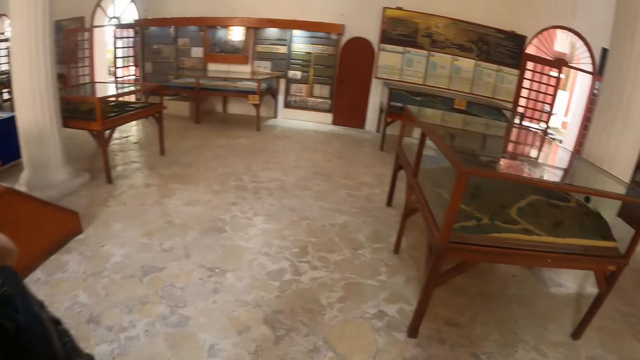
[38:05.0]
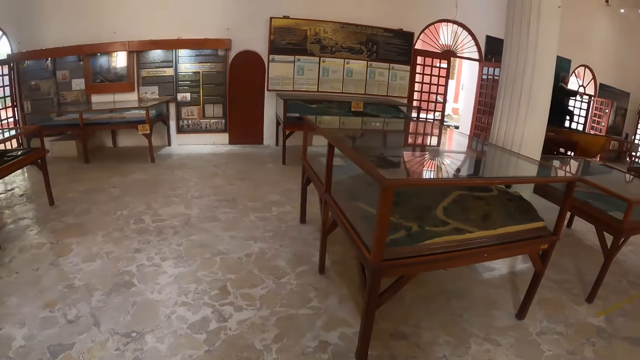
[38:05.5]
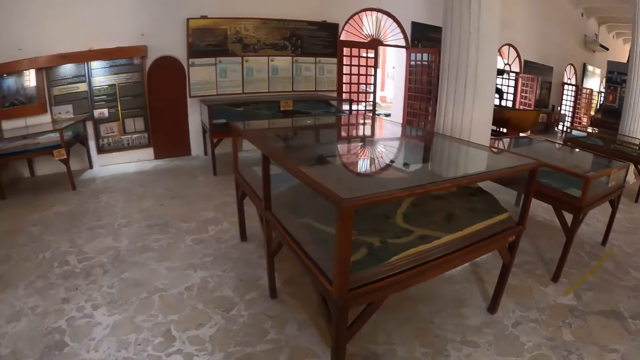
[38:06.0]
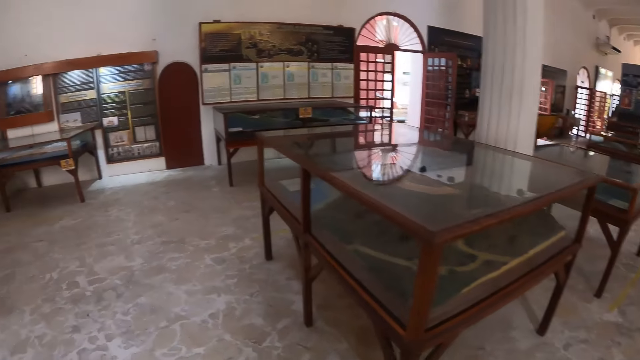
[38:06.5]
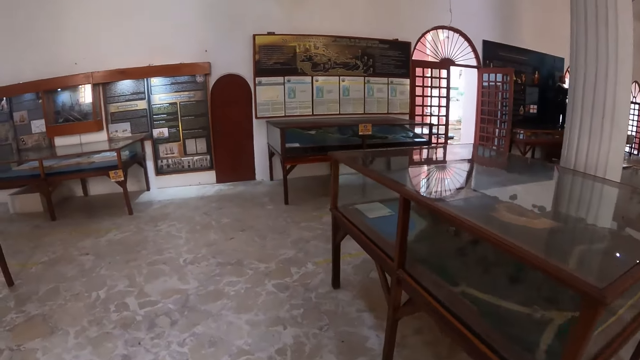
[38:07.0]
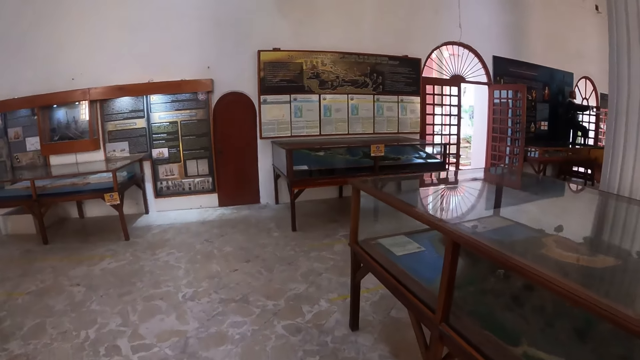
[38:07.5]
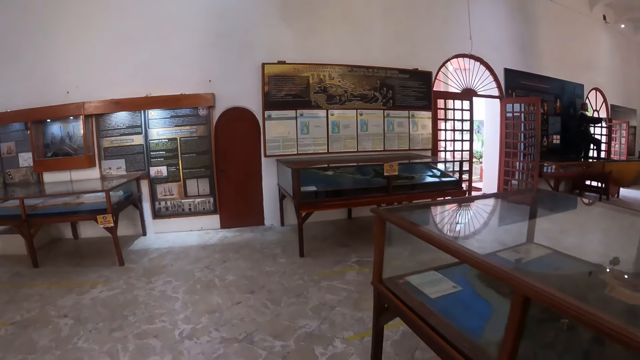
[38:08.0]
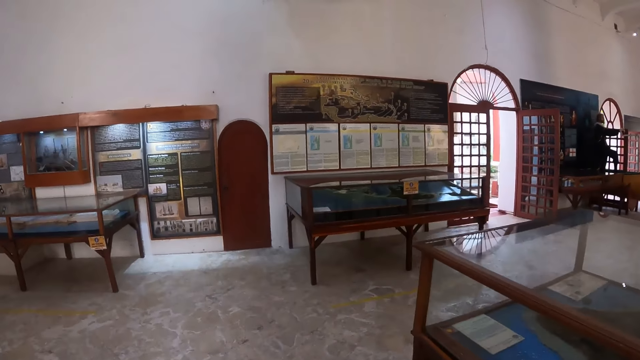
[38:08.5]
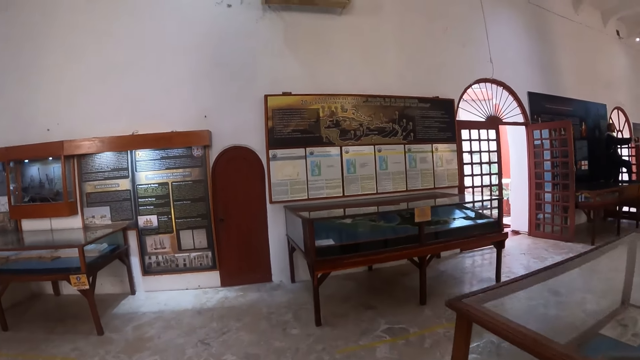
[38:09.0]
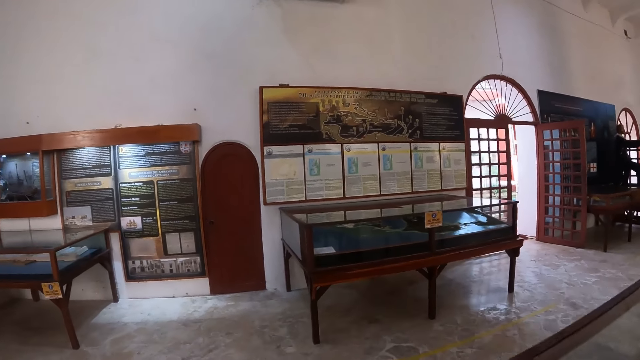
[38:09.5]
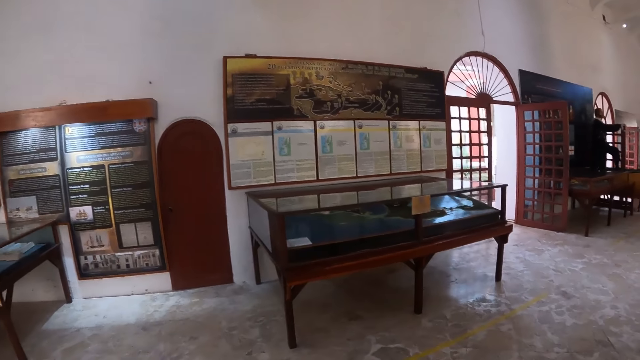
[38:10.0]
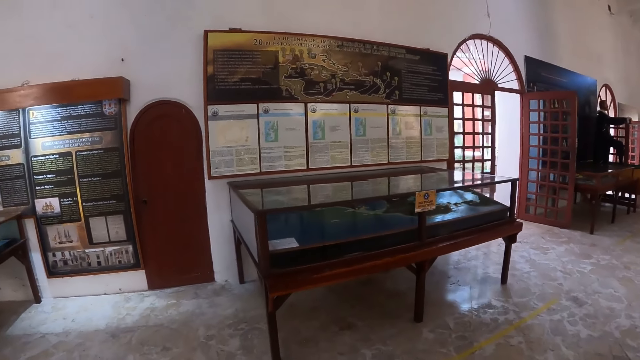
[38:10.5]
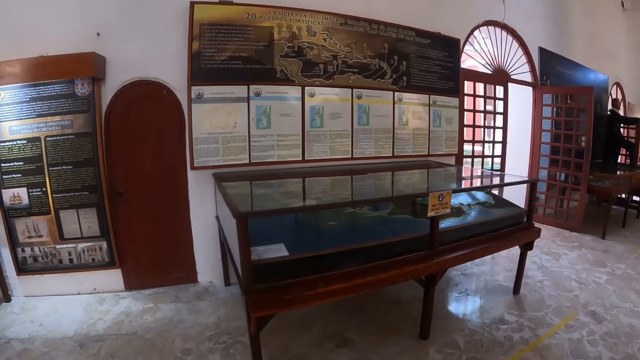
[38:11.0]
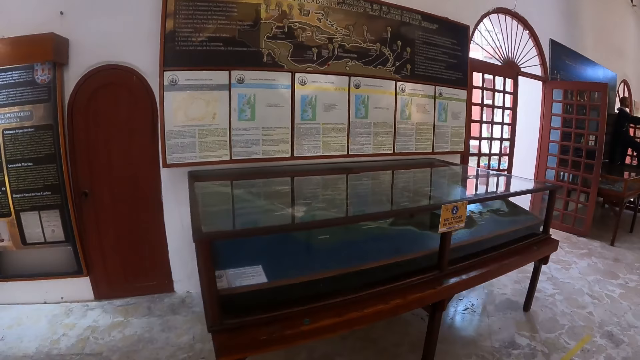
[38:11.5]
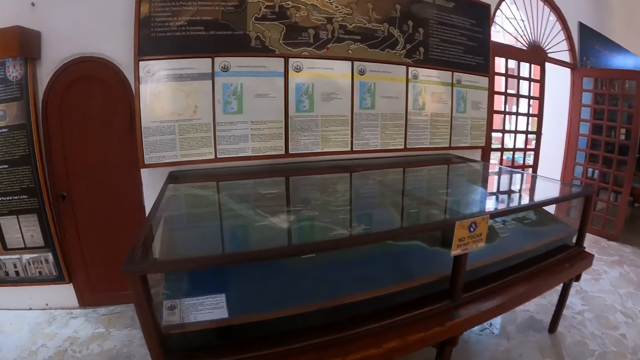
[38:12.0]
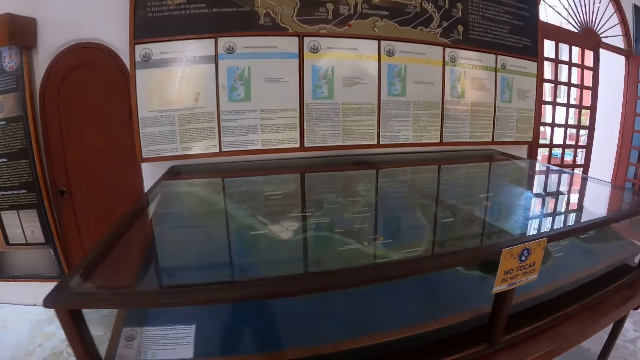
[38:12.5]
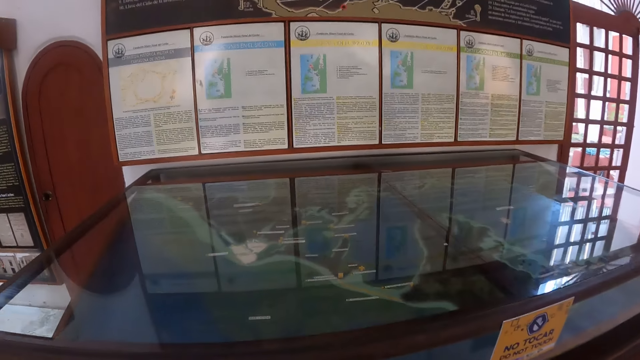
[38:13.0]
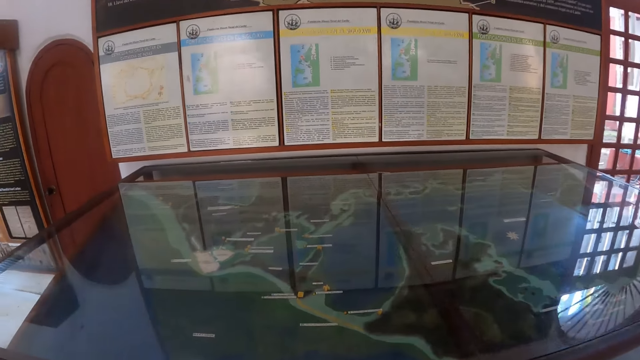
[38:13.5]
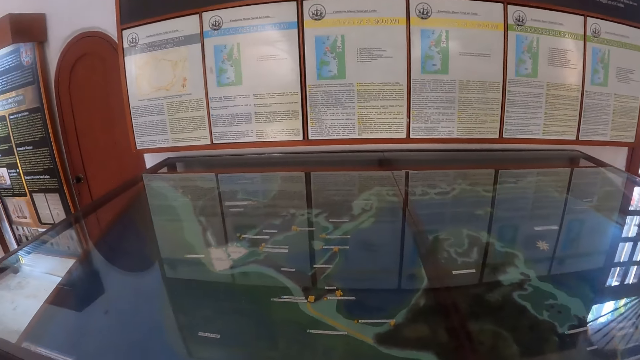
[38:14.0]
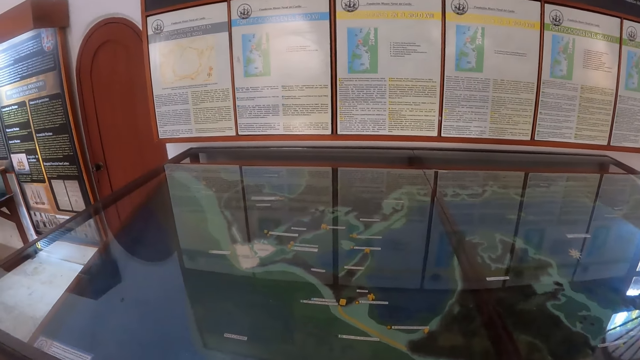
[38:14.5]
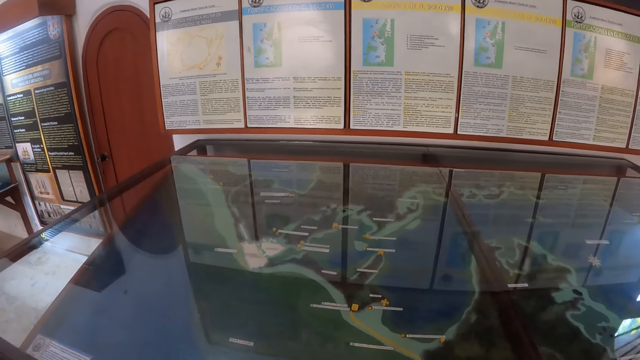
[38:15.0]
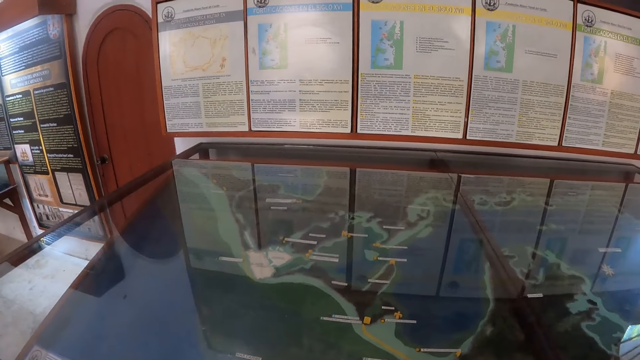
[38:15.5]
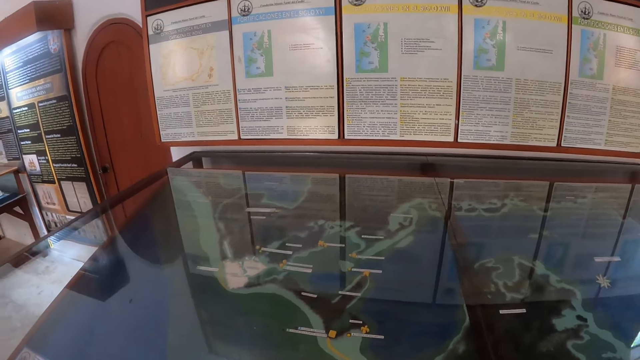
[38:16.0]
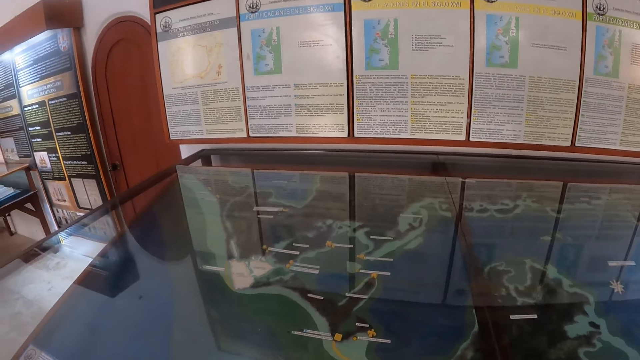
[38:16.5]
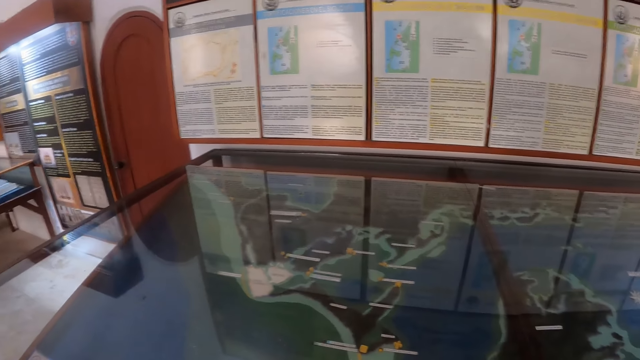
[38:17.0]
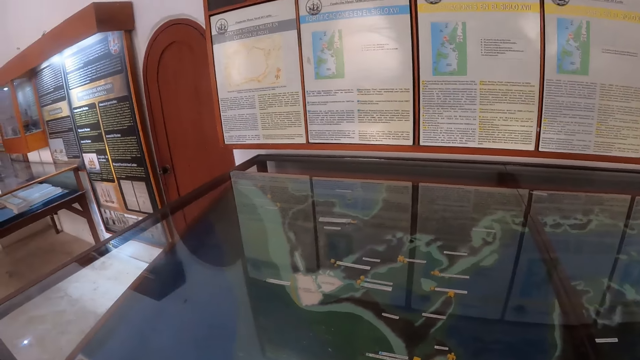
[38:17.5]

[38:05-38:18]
The camera wearer looks around. They move around the room. They look around.

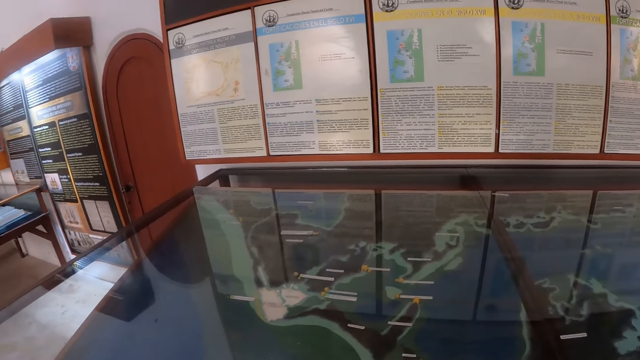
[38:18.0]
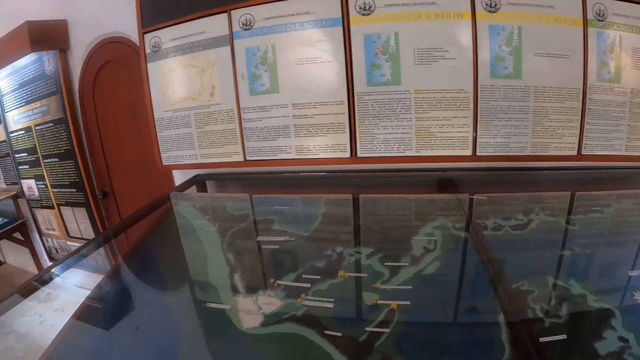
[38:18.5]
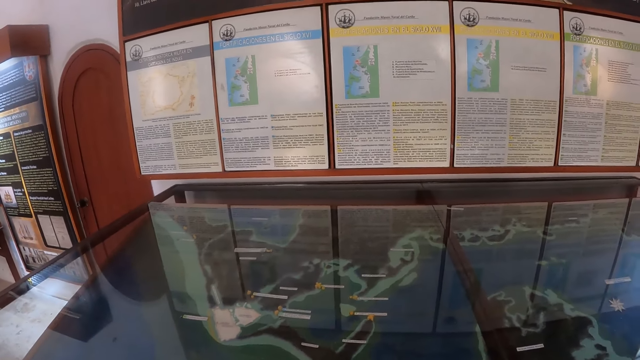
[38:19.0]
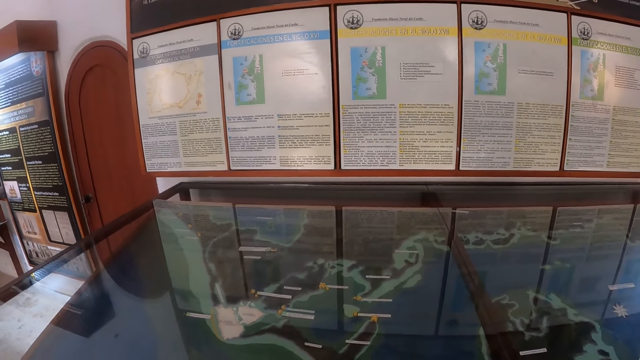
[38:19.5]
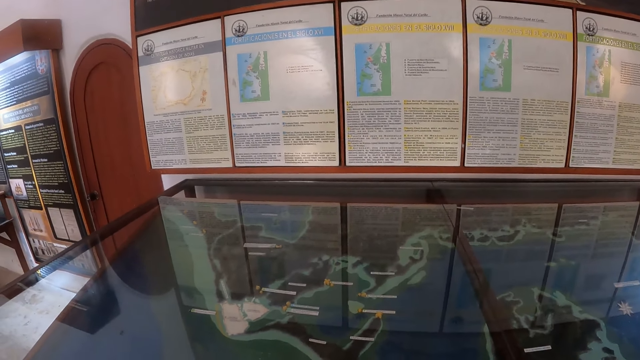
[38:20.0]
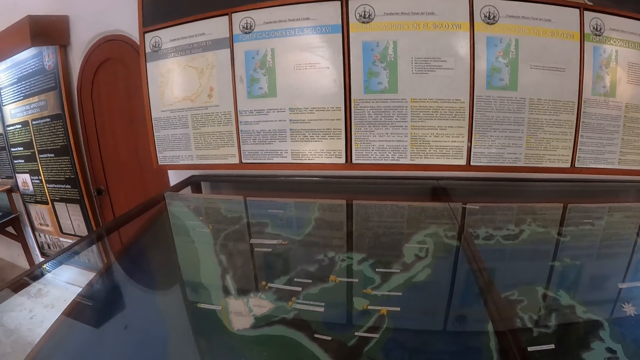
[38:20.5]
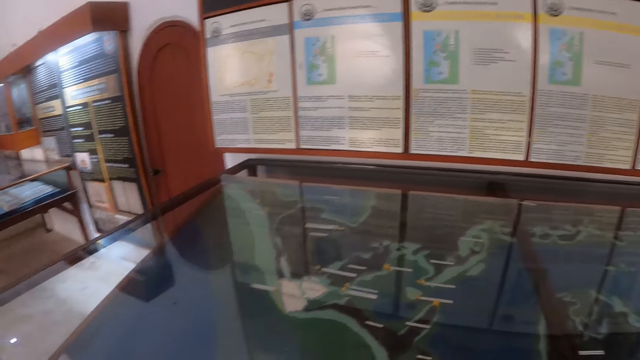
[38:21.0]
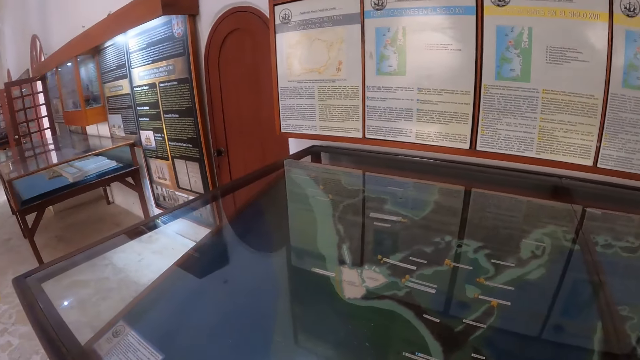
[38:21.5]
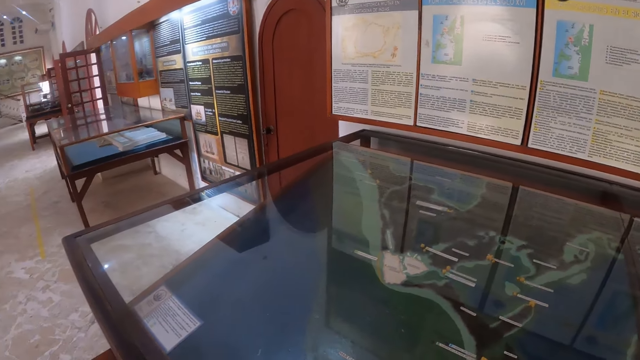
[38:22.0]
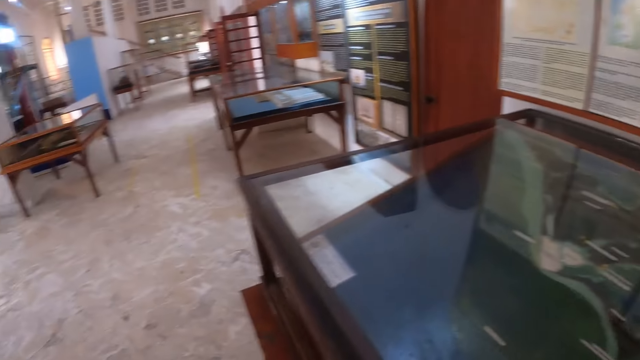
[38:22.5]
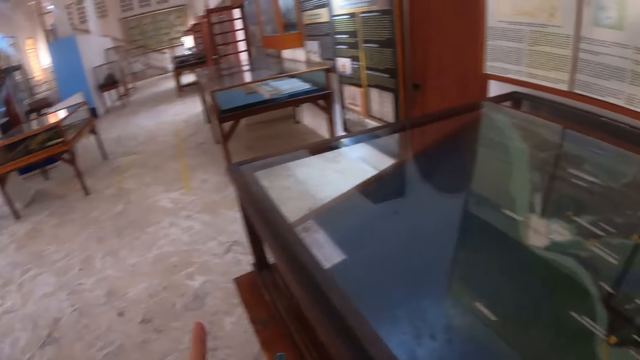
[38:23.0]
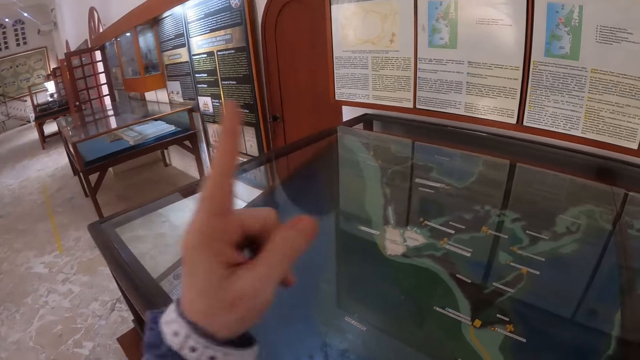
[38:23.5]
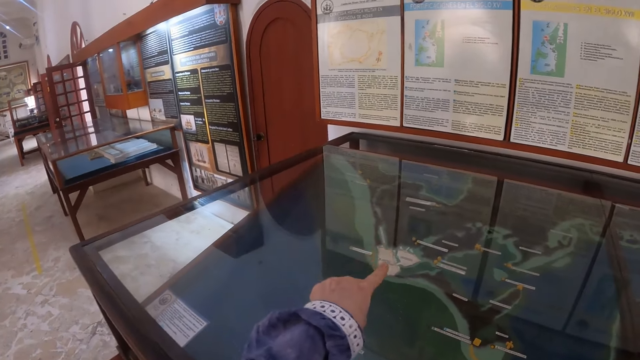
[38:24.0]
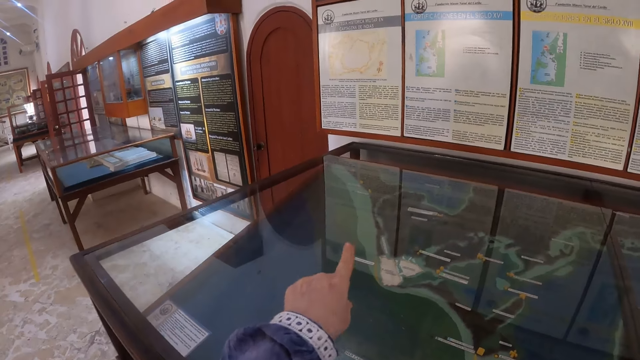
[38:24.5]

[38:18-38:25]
The camera wearer looks around. They point at the mirror with the left finger. They point at a table.
